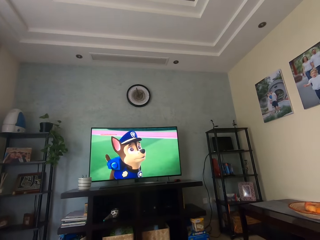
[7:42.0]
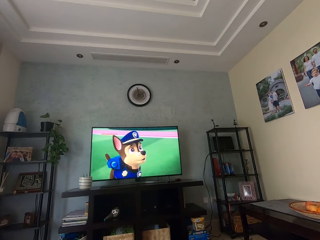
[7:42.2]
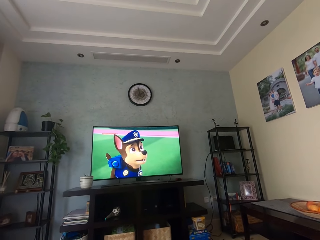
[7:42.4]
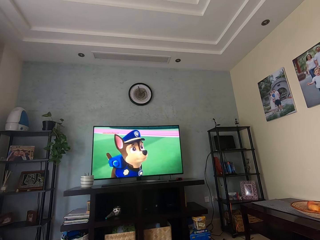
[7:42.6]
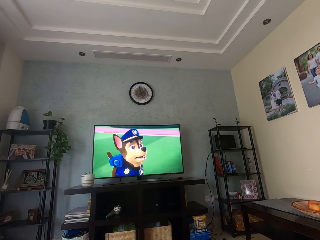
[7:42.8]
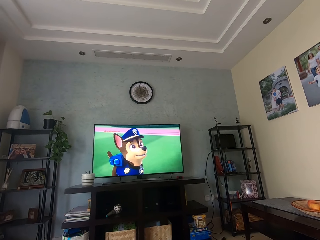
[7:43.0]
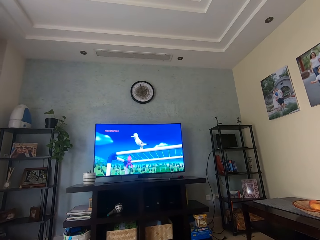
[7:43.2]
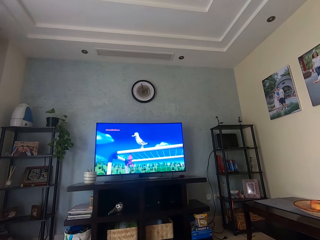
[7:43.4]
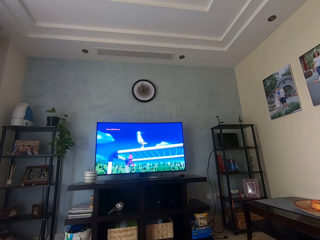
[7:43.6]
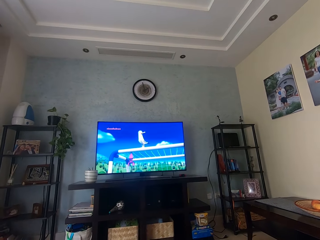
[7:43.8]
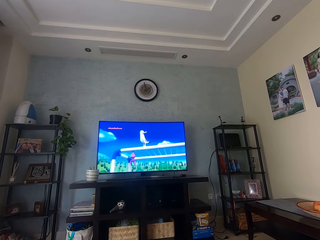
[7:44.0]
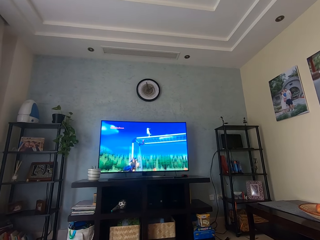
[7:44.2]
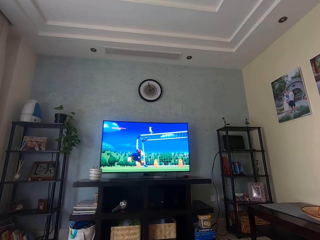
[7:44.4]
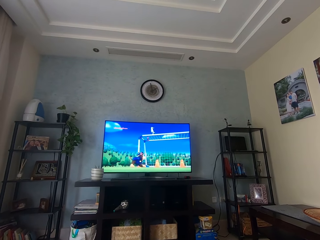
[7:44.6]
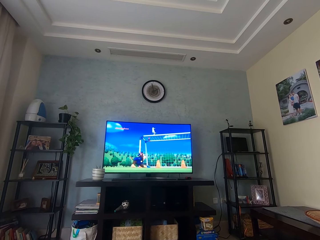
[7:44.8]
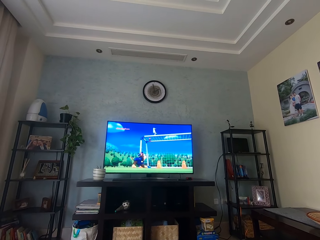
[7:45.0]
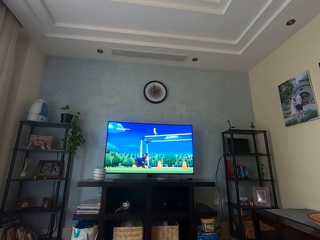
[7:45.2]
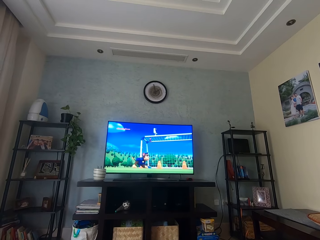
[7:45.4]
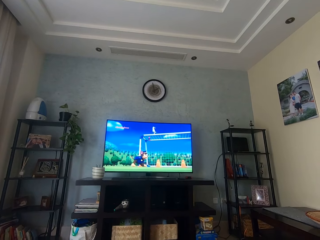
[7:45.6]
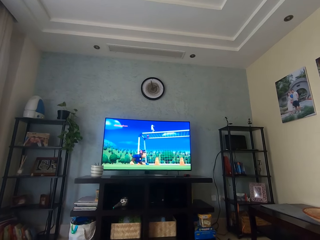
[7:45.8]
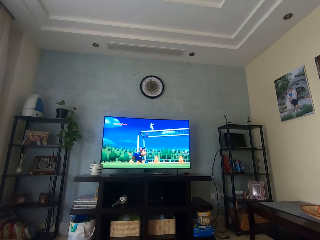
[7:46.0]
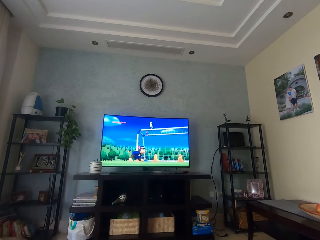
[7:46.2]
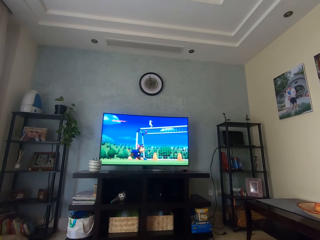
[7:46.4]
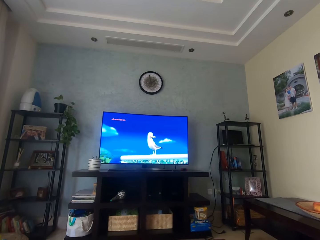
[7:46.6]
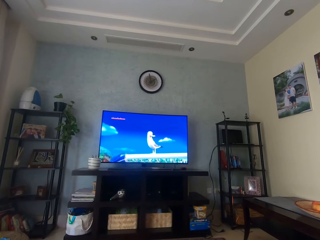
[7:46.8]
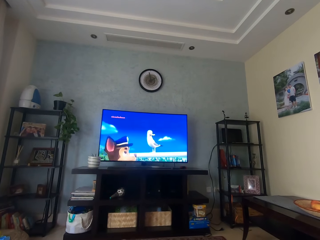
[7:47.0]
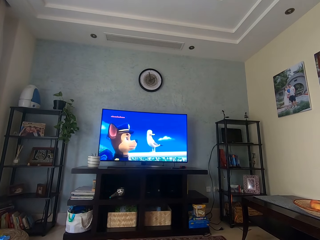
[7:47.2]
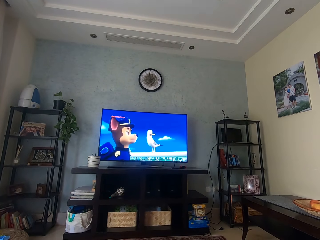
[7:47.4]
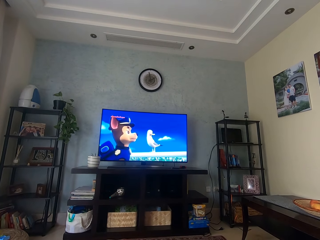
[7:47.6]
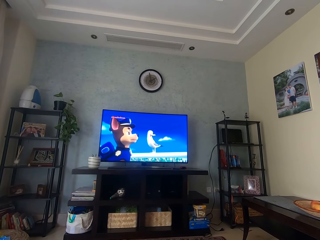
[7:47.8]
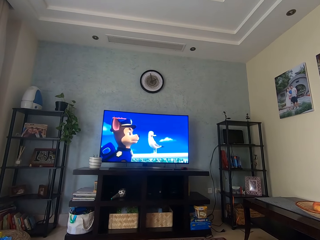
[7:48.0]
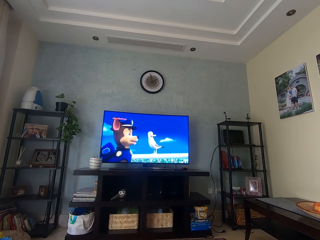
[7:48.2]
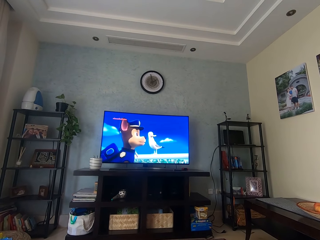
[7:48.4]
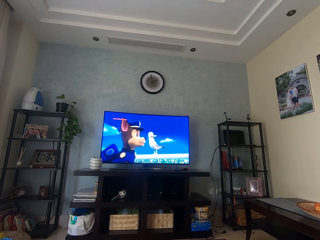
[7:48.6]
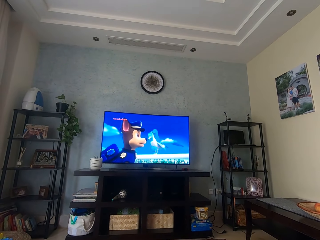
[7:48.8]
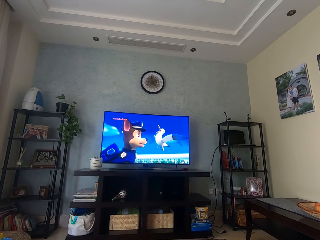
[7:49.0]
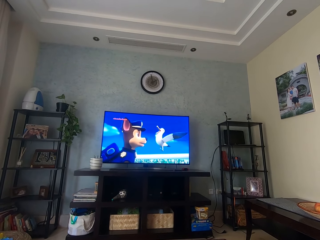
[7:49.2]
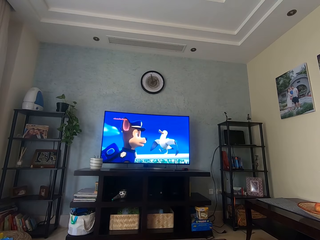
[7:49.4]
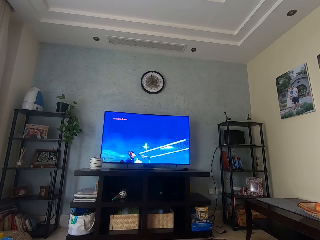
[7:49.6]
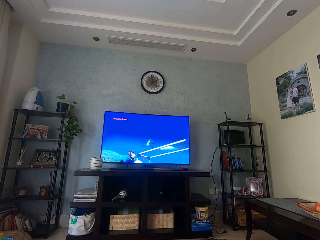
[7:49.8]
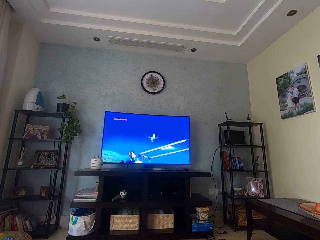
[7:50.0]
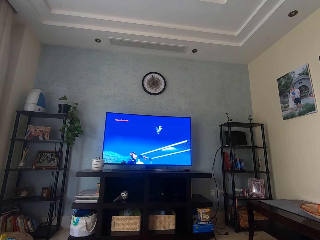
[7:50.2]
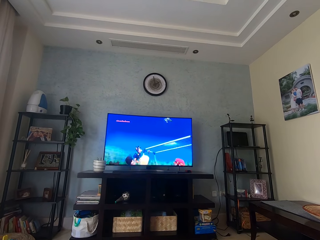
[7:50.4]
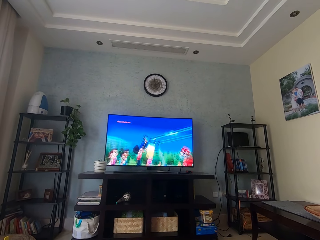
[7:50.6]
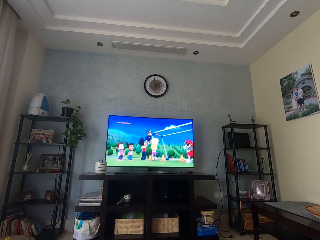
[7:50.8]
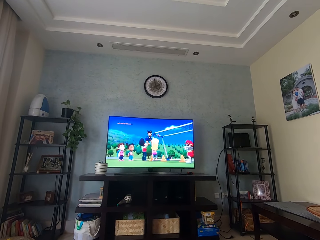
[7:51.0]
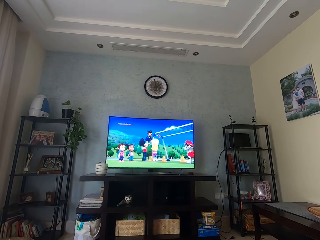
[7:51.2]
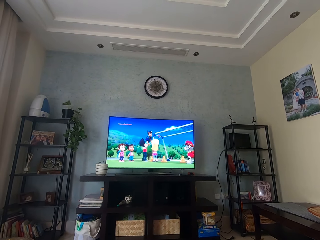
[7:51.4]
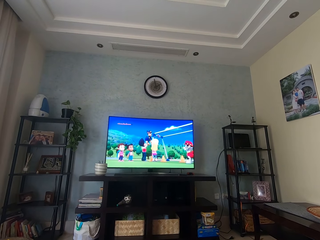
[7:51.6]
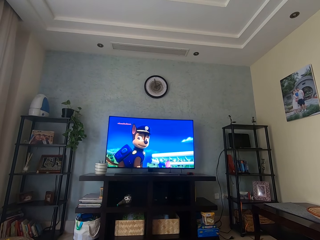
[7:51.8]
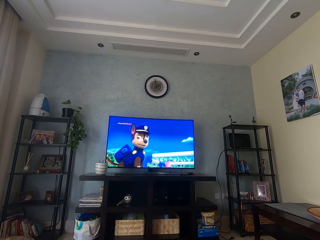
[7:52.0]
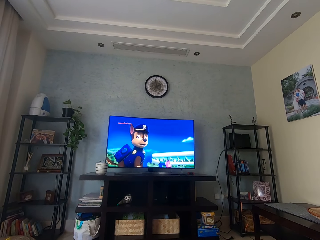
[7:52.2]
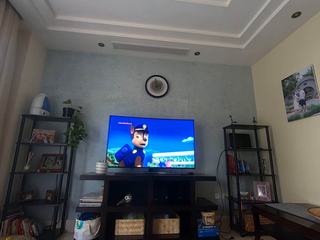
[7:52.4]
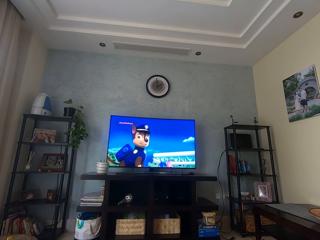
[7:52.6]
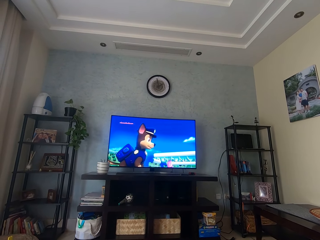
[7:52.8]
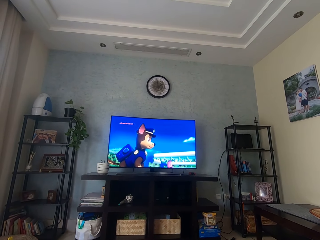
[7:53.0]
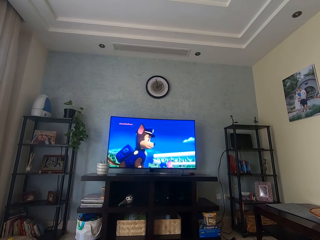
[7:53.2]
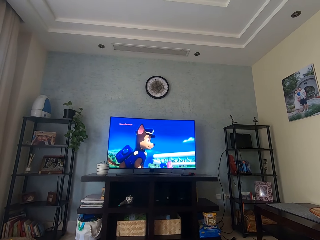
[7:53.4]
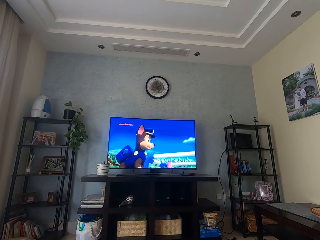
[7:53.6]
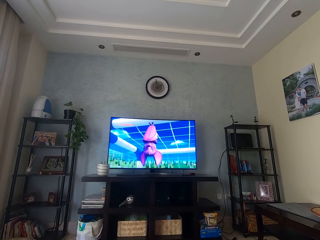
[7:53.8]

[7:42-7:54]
The camera wearer watches television.

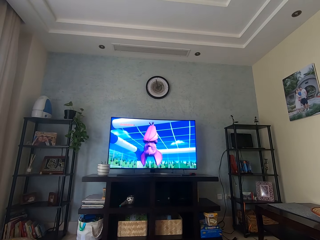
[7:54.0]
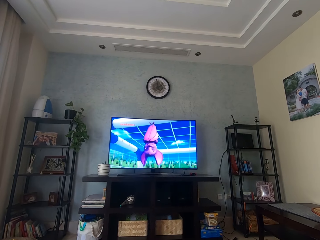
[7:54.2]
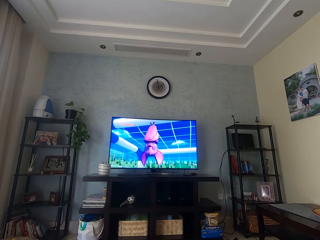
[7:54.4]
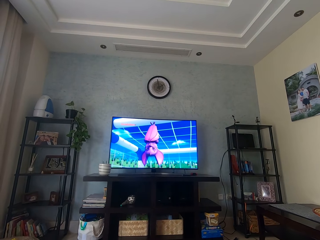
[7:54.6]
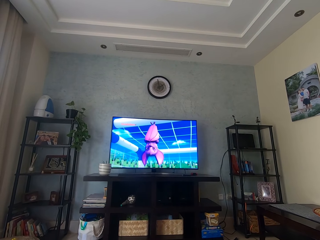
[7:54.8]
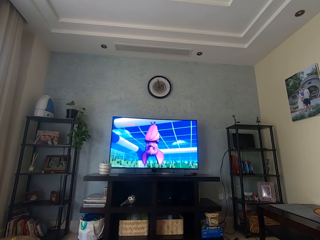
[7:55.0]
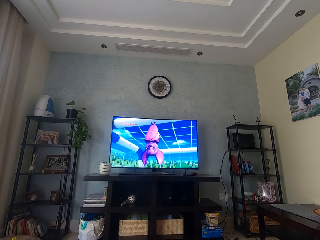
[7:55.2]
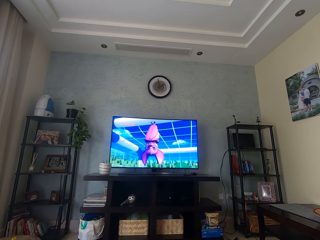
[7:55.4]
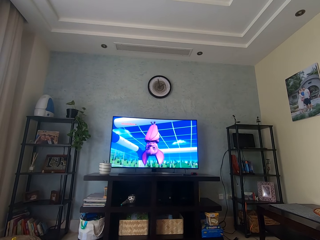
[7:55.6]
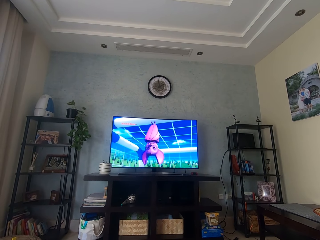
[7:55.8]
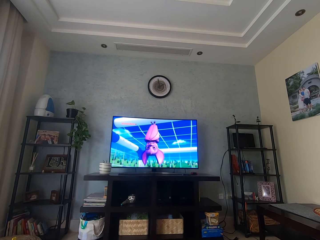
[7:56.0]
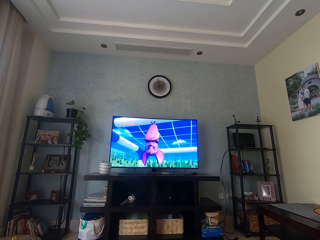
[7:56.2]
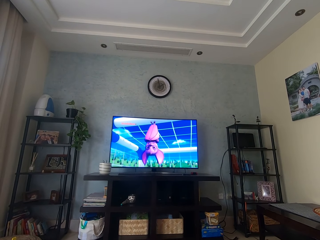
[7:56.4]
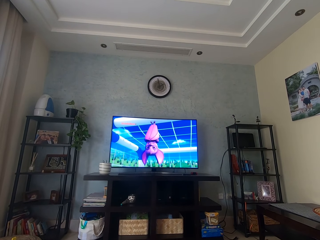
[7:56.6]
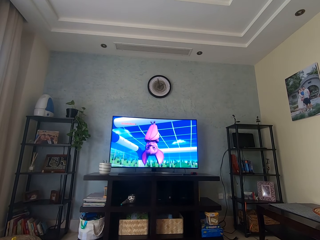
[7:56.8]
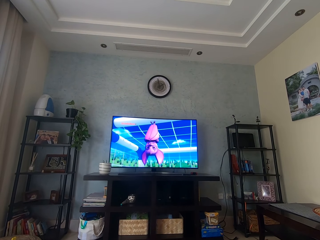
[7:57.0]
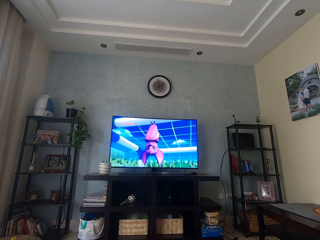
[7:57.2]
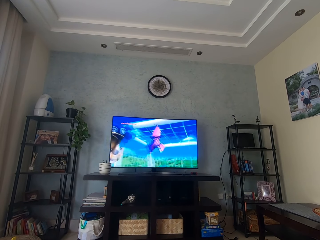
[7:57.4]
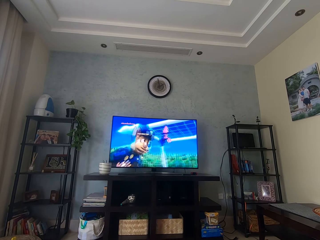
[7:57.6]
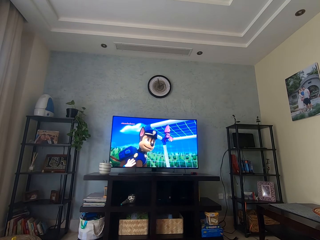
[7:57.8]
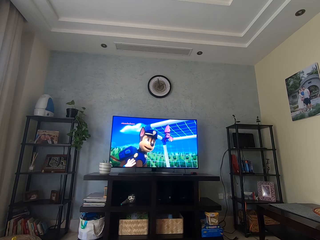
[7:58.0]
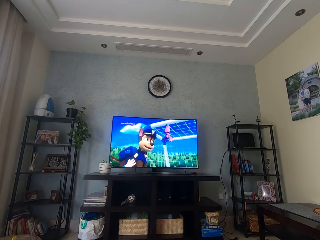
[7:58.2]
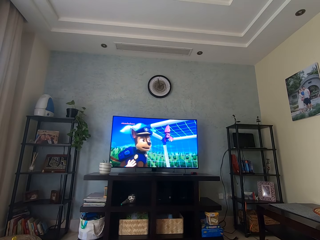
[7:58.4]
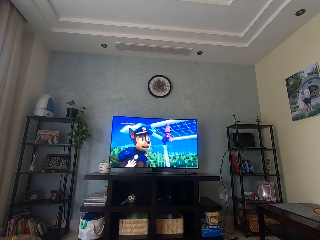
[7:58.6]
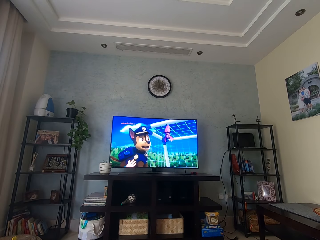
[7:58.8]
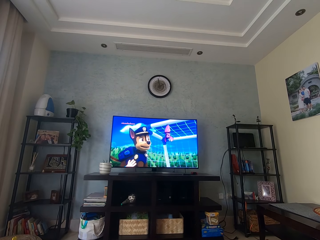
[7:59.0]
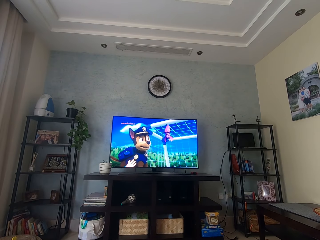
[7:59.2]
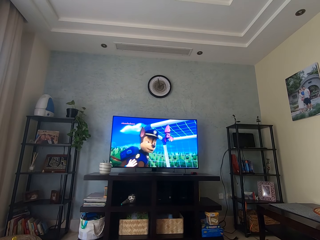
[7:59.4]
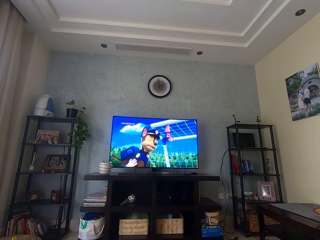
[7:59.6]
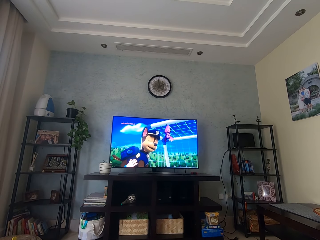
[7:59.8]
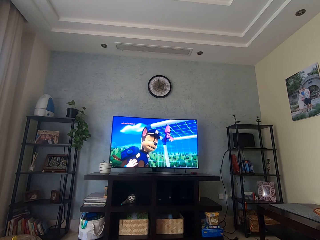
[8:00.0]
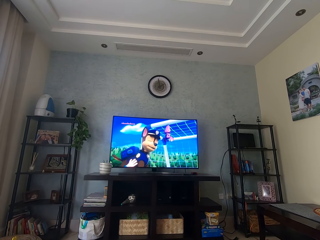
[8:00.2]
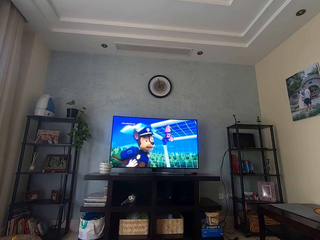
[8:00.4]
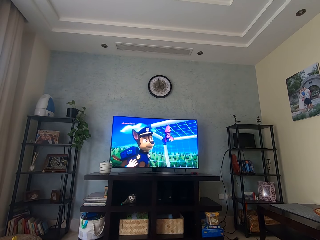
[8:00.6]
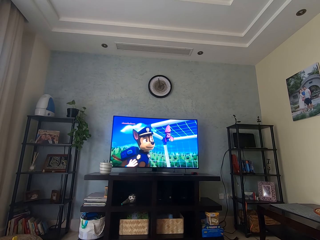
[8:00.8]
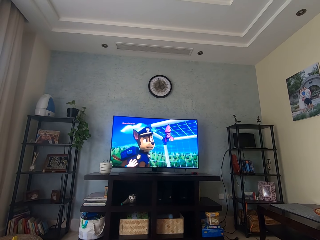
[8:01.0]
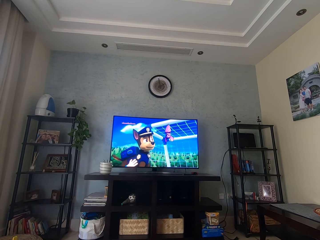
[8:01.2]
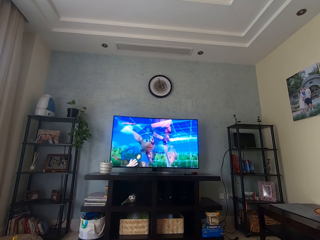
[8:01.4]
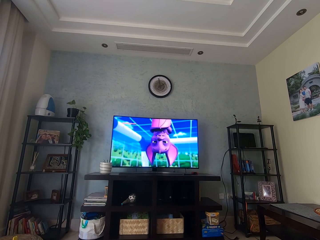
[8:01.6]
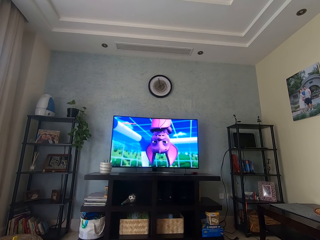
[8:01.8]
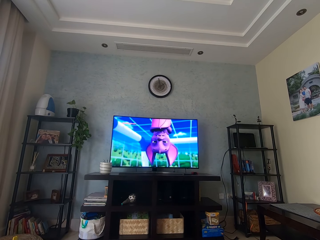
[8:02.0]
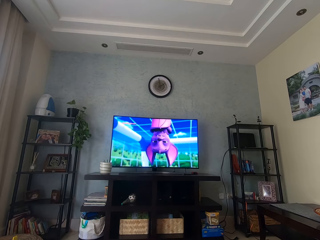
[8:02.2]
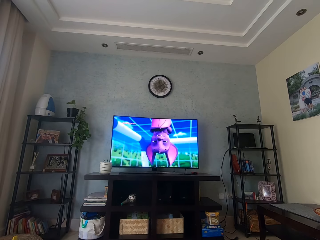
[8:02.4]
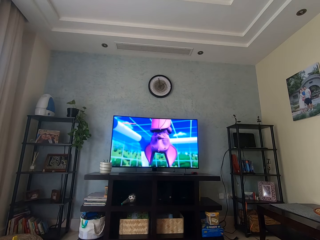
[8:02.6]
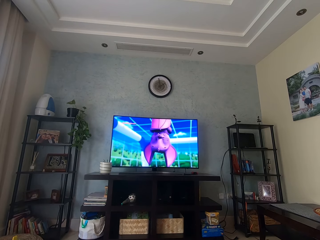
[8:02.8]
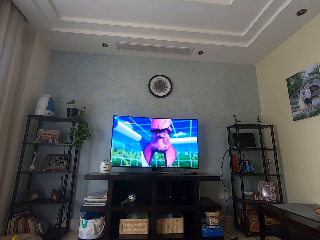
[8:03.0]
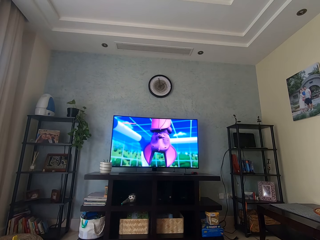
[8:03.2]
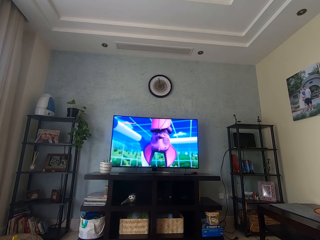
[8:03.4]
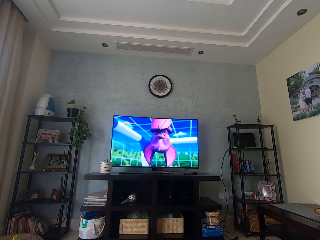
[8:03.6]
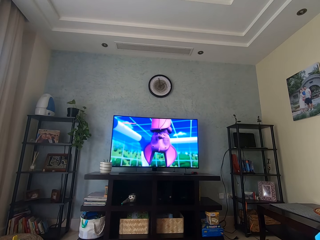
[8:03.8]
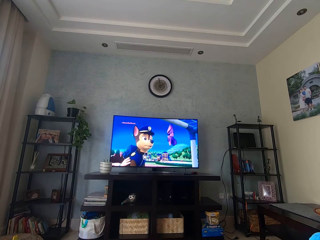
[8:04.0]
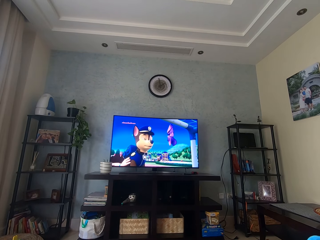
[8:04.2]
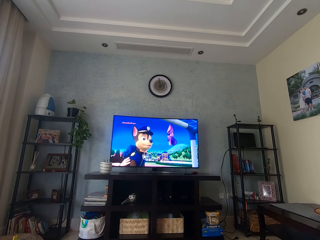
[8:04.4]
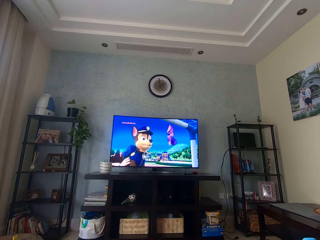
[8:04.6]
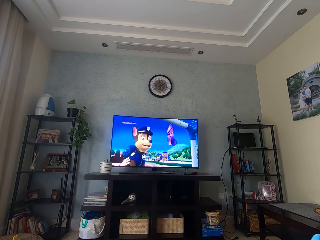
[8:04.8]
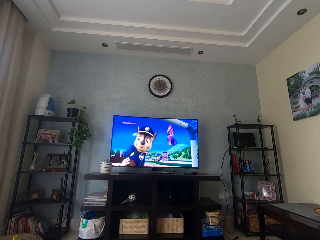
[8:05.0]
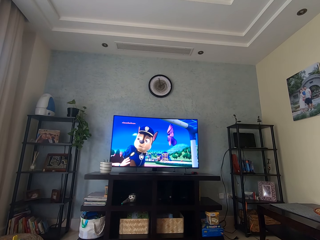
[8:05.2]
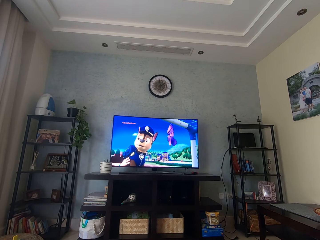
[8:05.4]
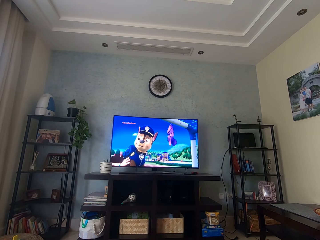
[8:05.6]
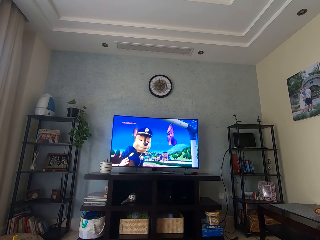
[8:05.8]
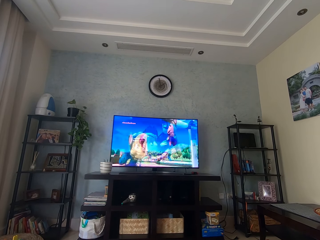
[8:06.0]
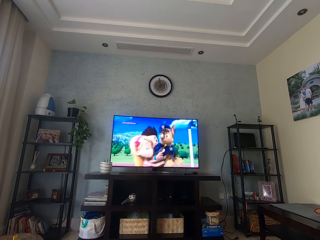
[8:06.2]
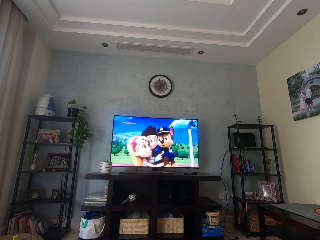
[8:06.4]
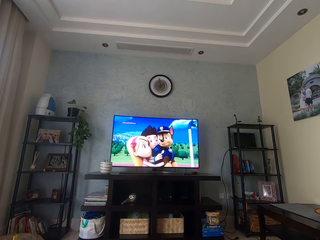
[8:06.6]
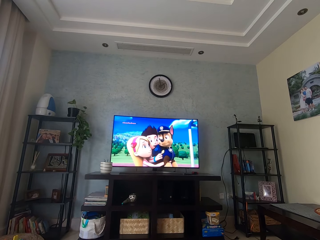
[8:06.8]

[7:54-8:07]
The camera wearer watches television.
